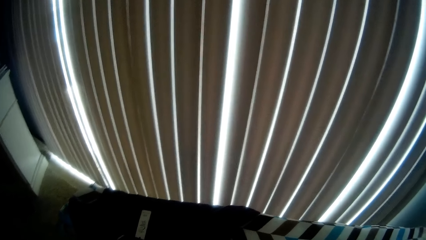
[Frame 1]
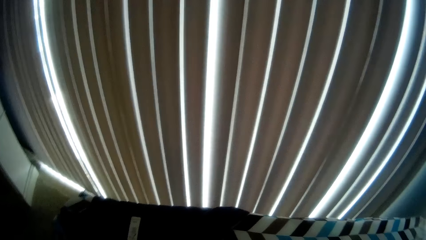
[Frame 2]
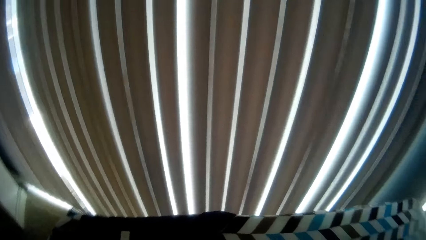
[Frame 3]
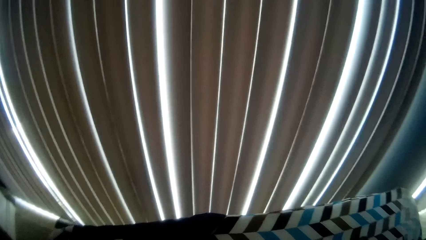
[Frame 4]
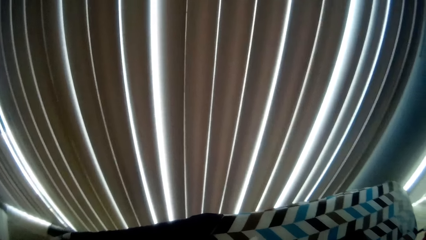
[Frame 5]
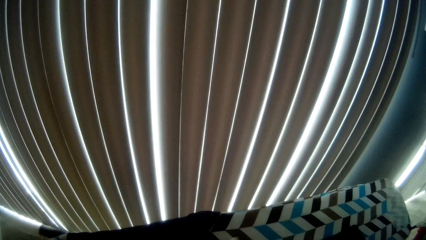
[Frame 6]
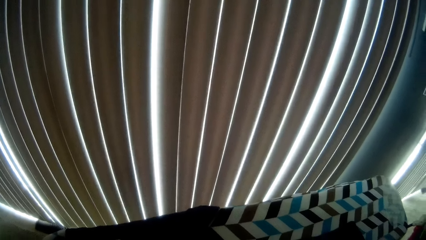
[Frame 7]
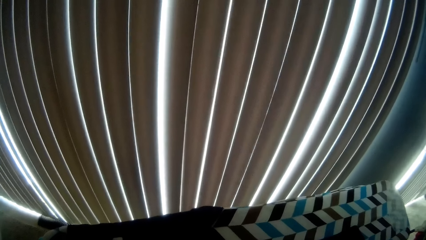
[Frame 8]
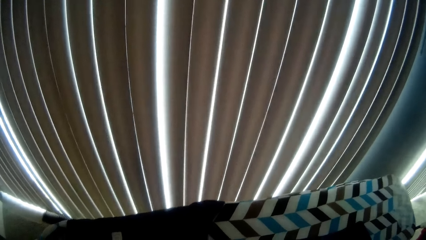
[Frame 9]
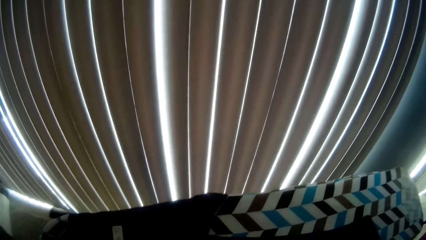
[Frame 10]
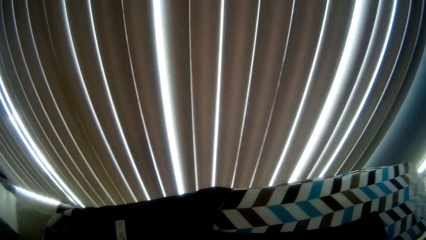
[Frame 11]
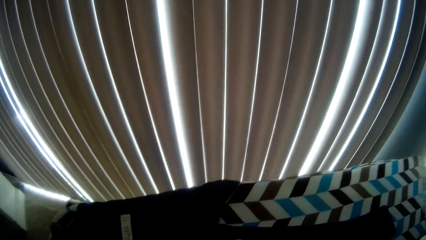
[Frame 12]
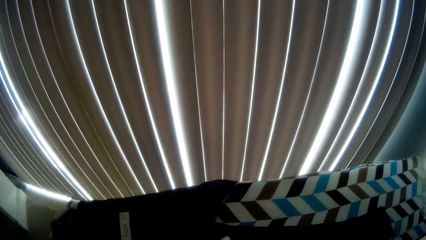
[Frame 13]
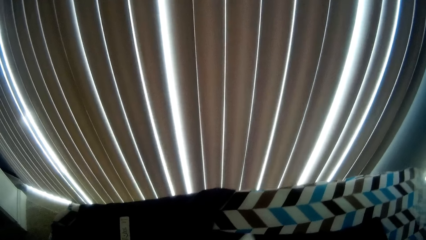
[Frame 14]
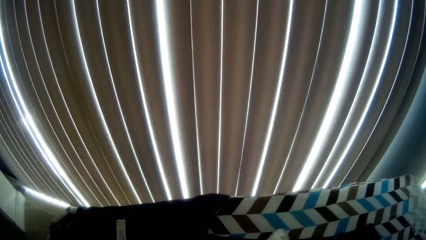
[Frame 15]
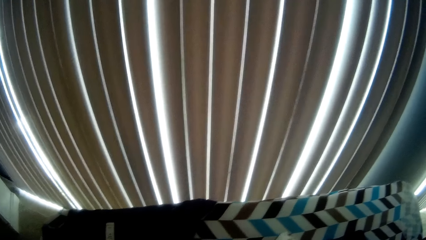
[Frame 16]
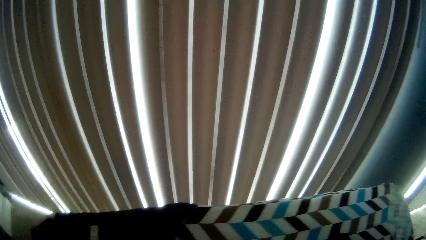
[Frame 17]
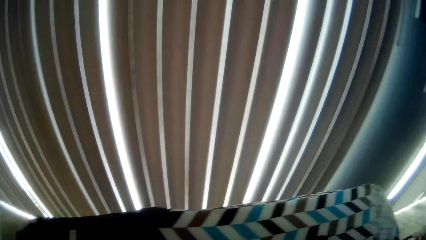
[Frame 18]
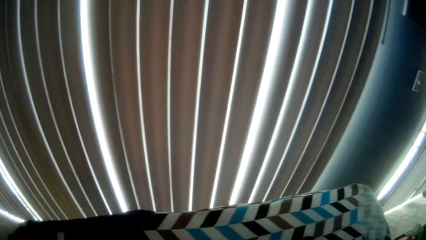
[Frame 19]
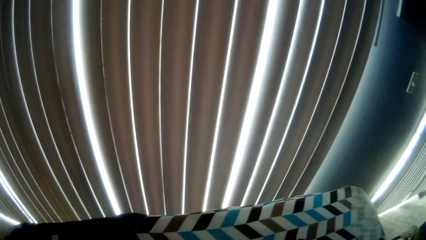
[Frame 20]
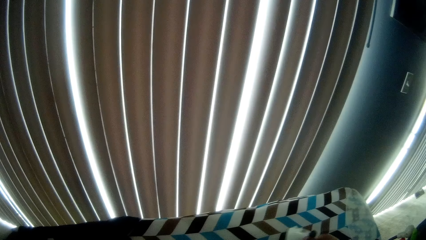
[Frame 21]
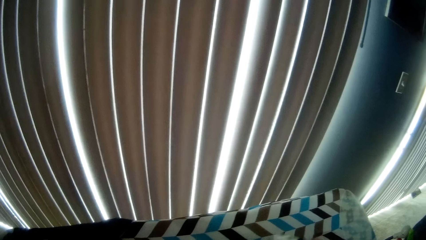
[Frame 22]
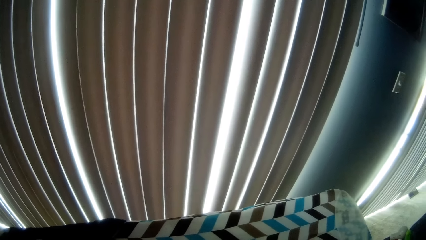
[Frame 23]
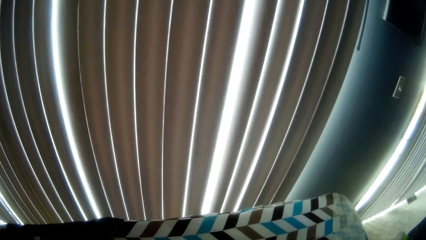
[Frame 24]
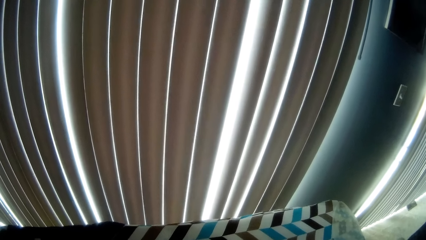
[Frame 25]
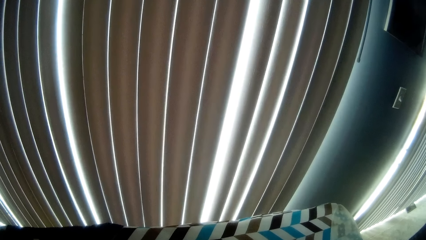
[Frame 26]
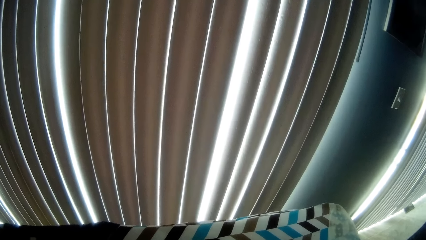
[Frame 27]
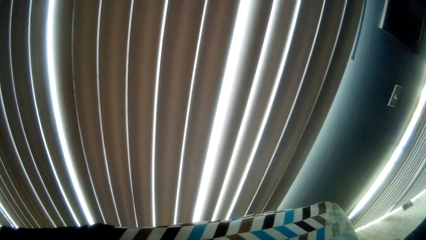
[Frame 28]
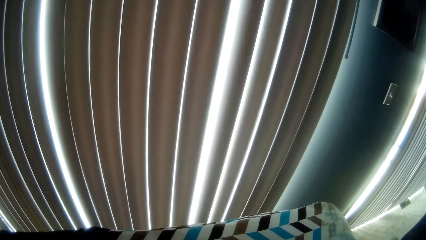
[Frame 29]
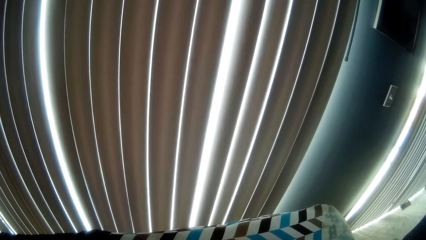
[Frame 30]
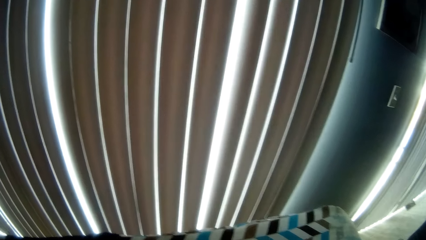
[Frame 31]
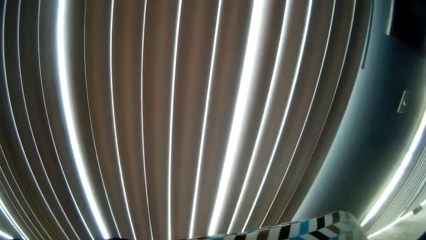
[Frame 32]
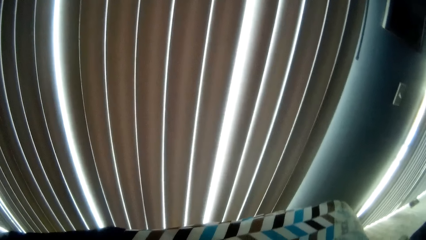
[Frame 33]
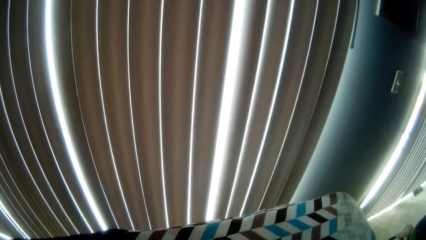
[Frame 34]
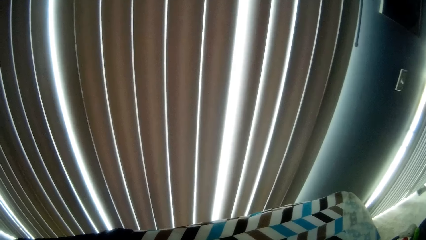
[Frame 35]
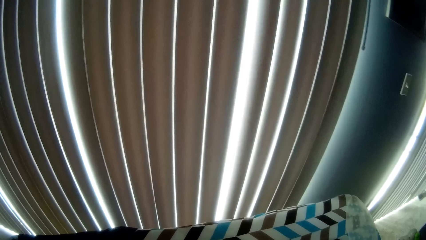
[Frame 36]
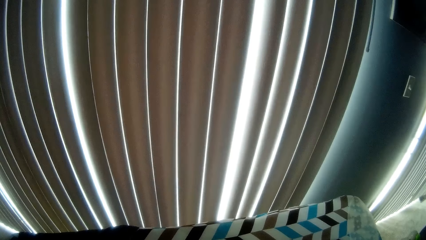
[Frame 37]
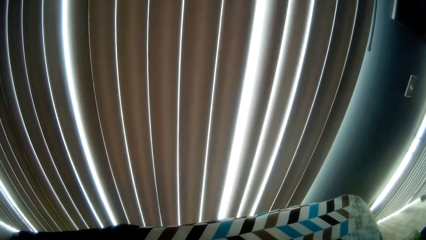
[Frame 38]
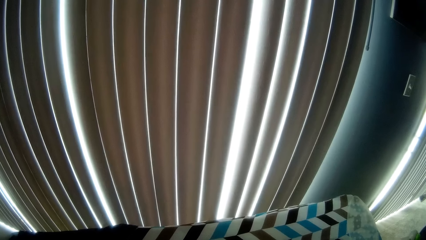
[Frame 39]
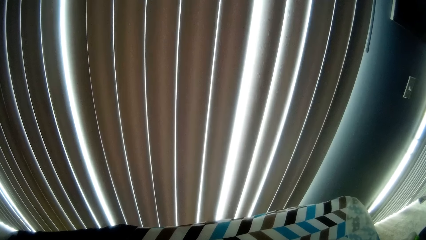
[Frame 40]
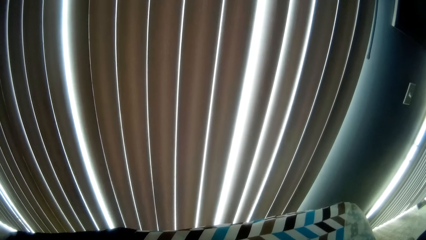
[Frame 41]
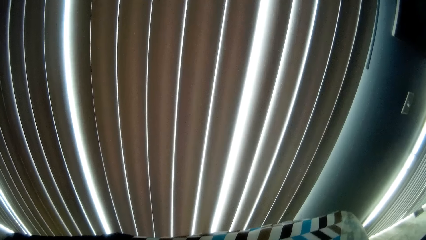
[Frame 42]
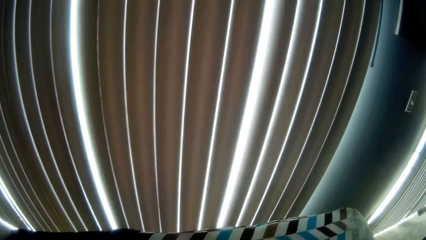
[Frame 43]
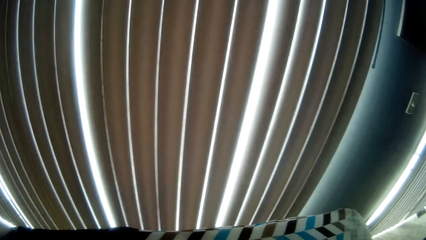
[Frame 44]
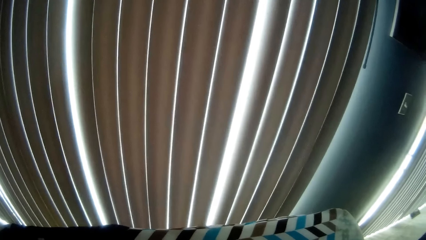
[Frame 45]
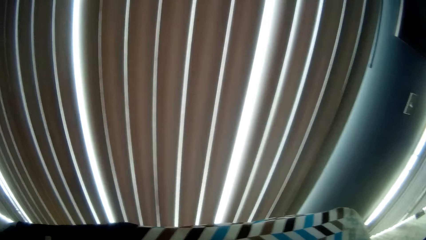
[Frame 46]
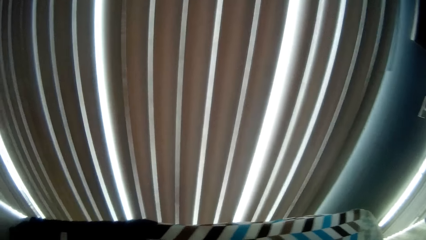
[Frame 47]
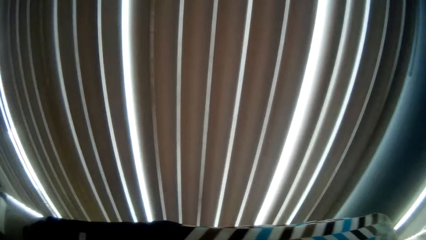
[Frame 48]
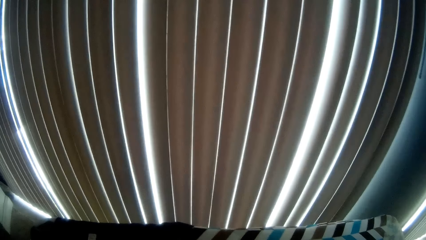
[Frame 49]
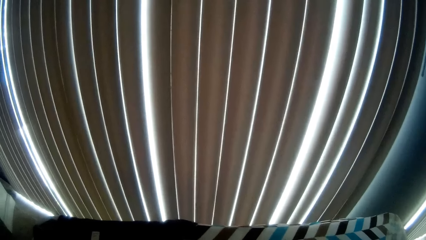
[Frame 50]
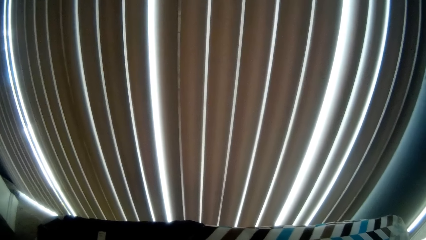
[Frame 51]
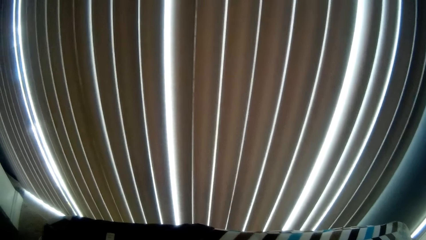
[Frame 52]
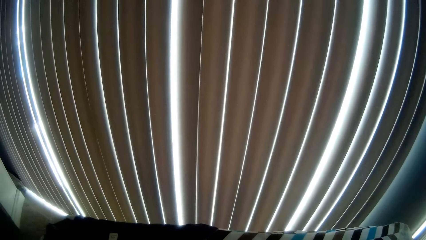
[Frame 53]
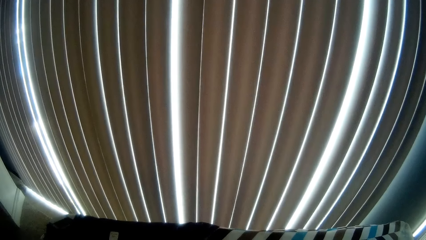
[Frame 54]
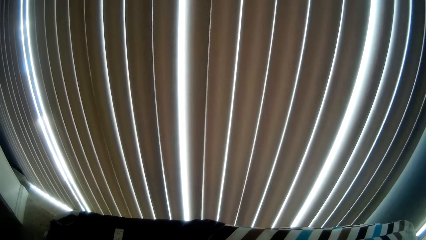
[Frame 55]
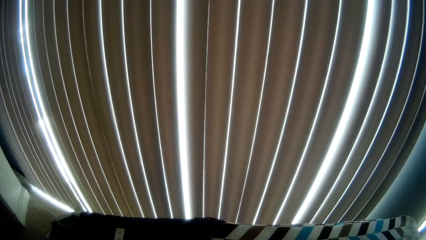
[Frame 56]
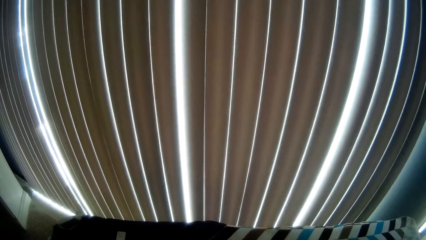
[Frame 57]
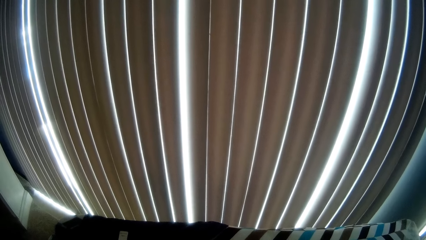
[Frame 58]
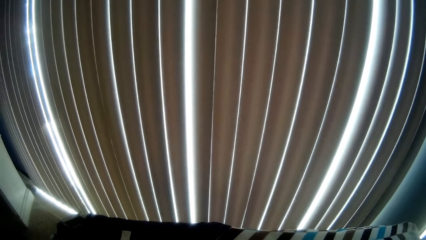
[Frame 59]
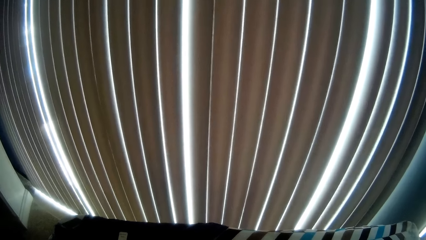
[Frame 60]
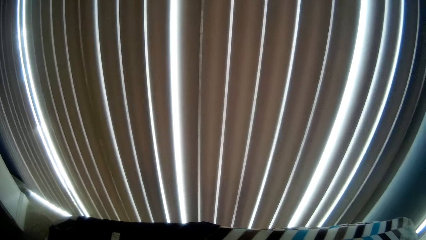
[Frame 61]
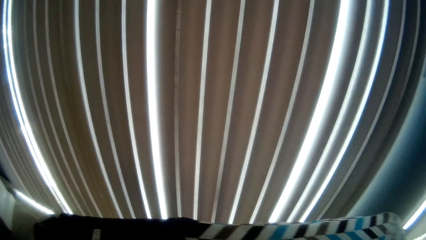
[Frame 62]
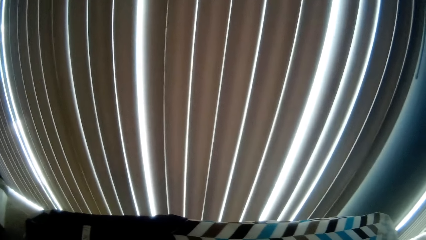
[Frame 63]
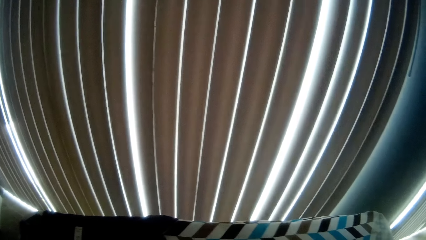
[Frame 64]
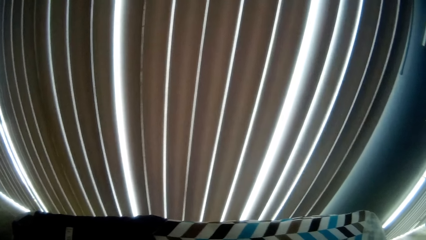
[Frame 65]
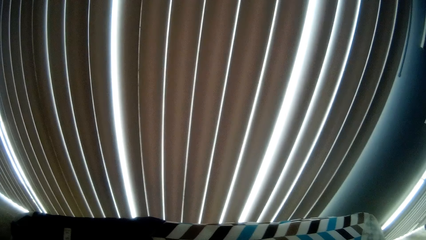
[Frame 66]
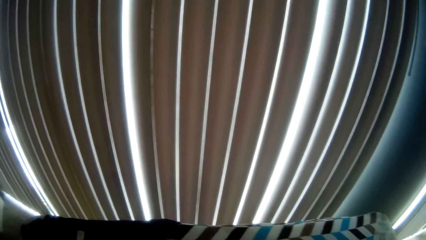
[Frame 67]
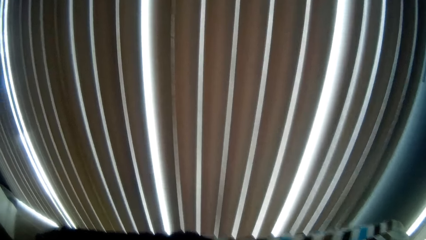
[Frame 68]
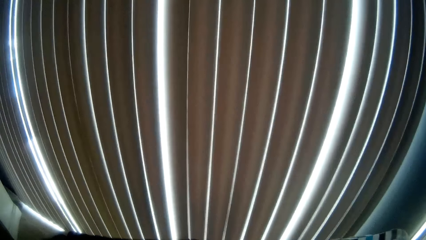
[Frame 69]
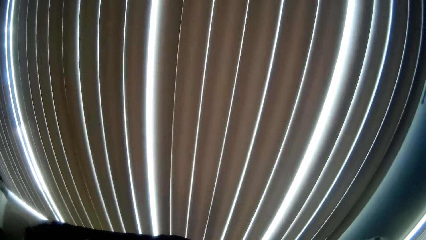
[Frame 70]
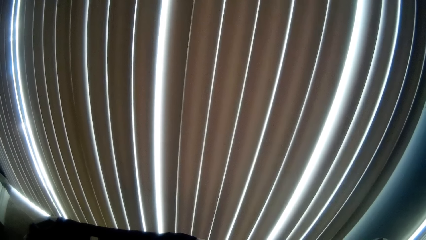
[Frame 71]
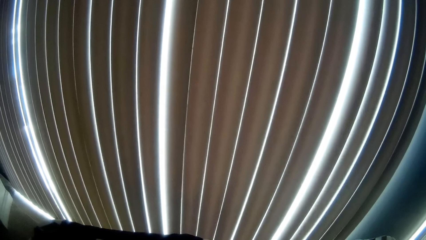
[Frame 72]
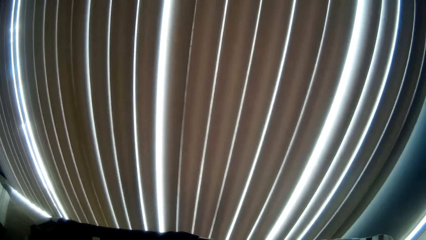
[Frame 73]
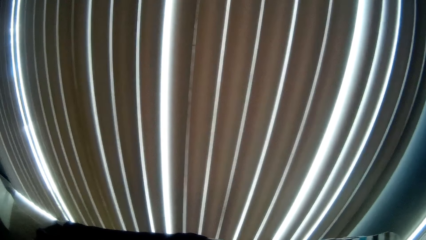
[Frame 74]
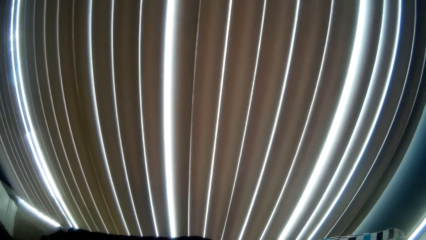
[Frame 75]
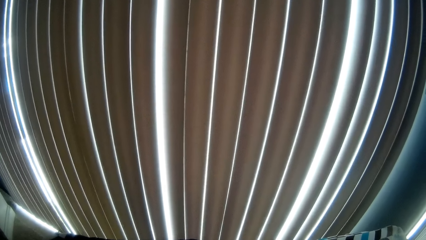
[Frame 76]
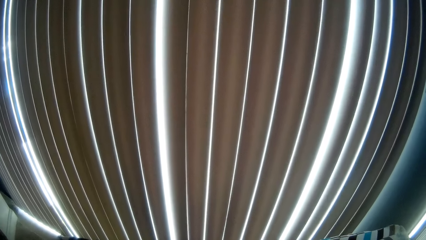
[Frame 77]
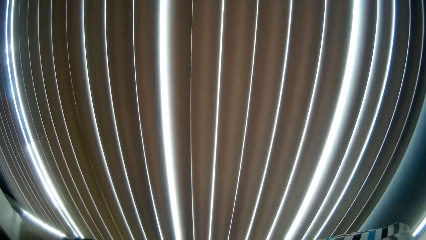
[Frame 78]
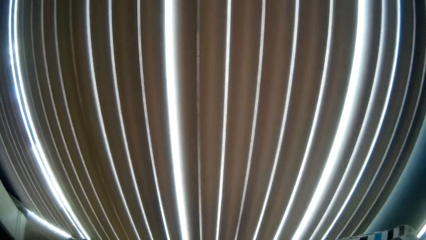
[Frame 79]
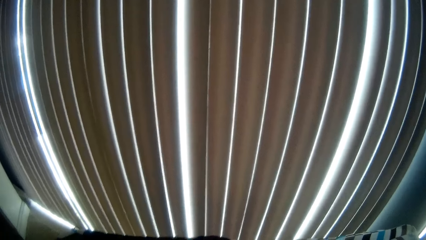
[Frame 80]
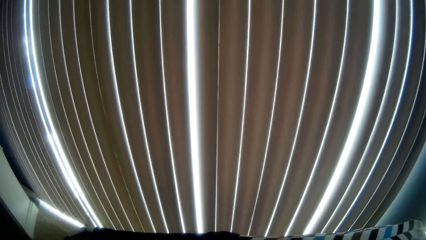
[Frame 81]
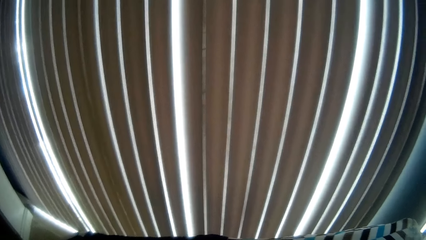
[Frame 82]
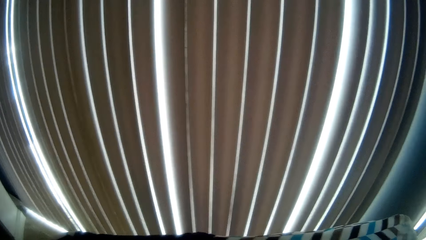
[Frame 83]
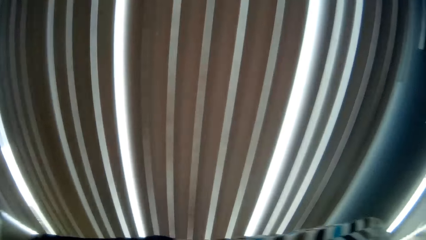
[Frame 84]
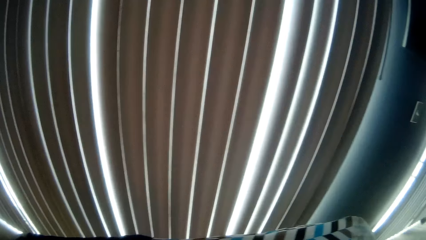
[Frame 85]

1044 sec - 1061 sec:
The camera wearer irons the shirt. They talk.
